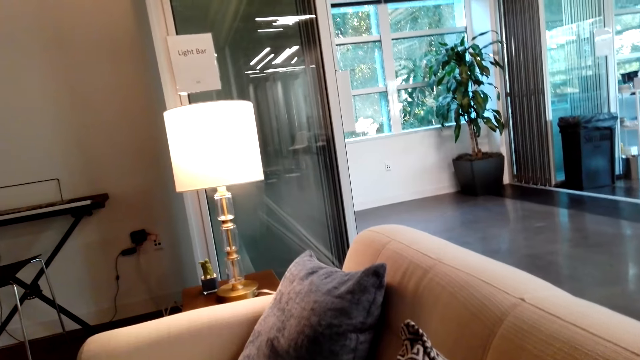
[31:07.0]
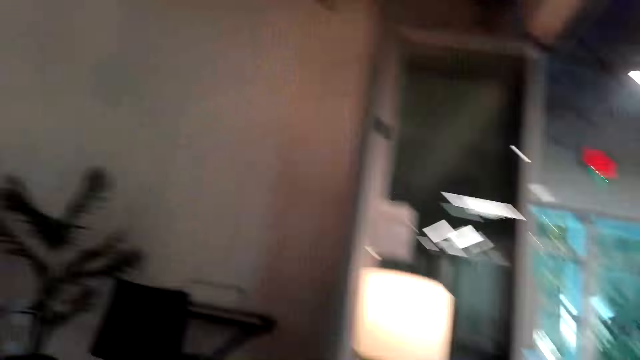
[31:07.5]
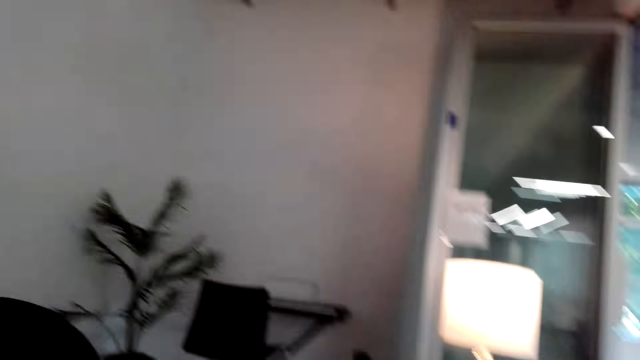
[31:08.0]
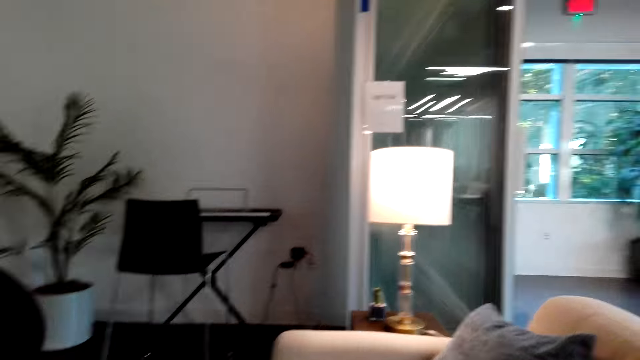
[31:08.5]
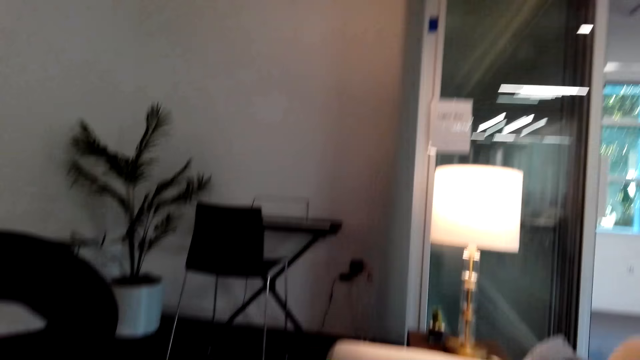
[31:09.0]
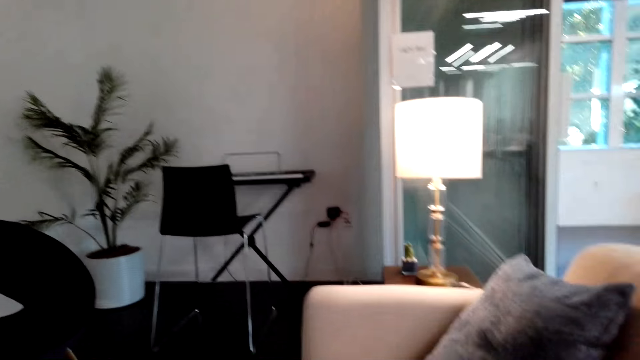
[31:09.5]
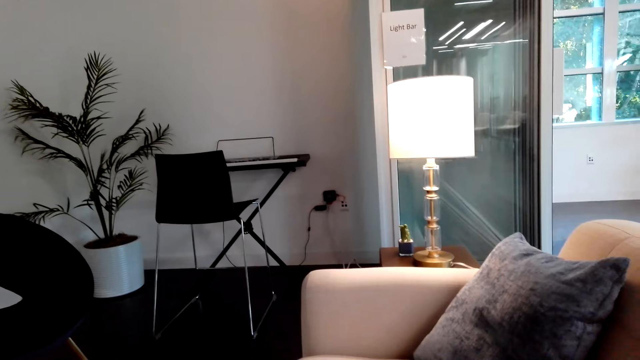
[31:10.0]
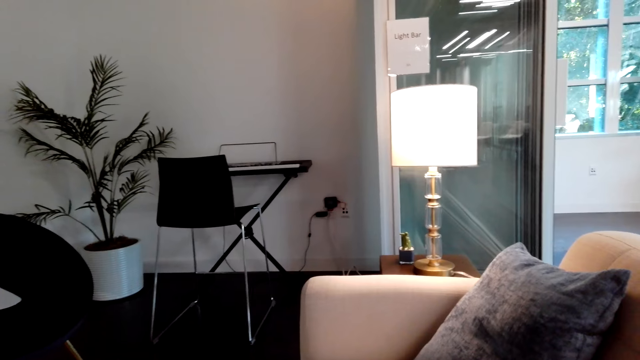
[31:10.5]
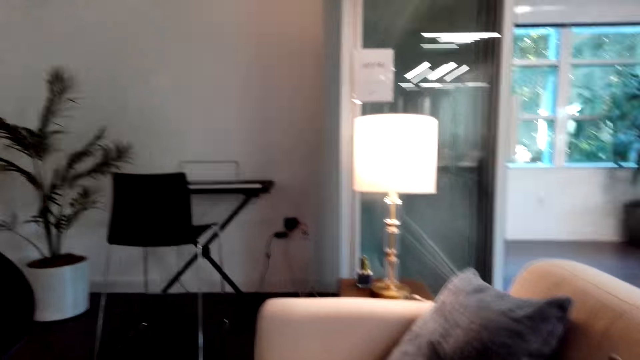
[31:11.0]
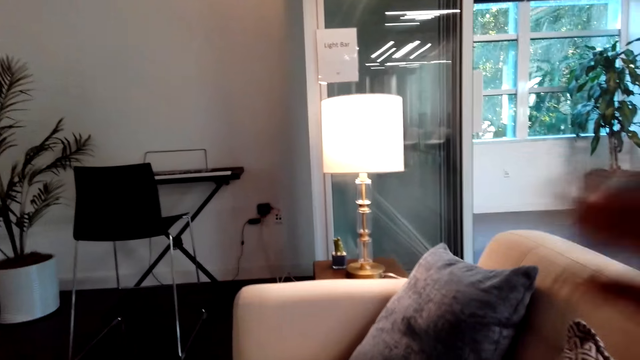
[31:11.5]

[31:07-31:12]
The camera wearer communicates on the phone.

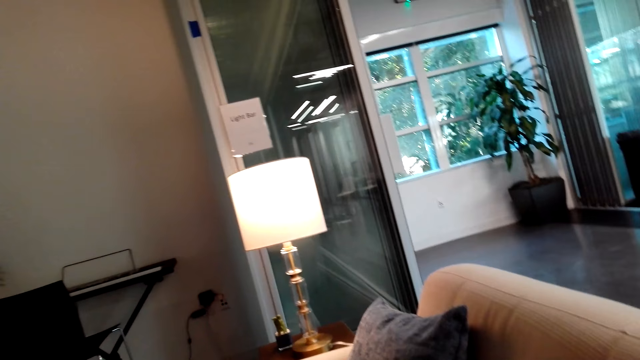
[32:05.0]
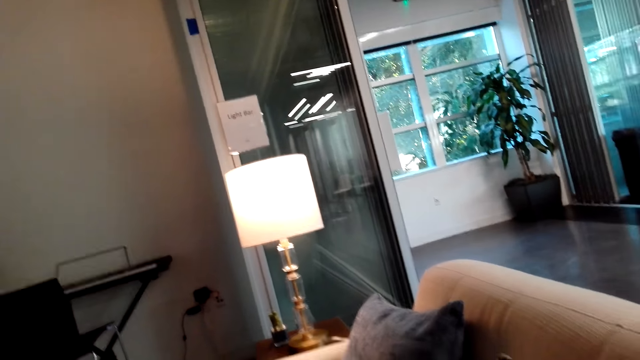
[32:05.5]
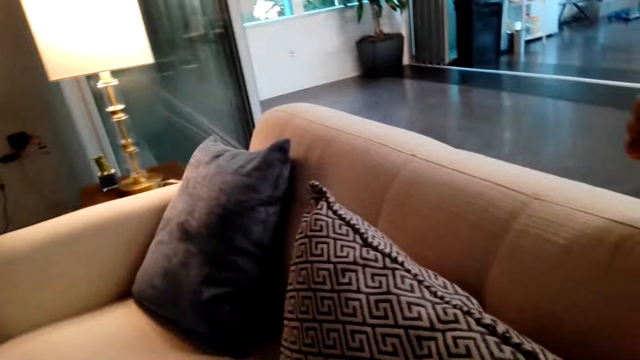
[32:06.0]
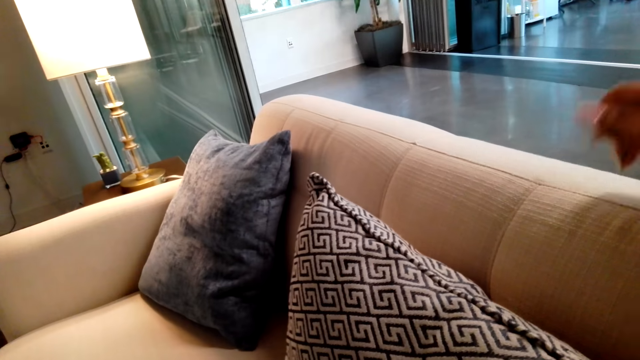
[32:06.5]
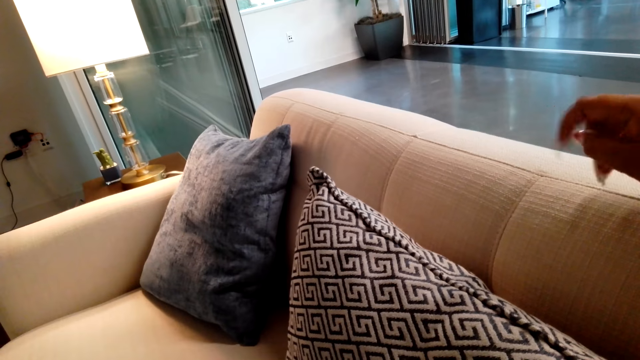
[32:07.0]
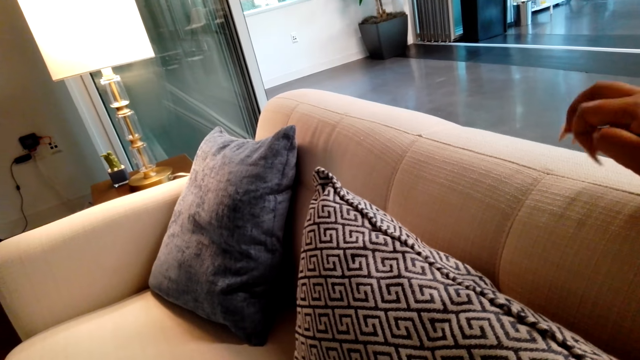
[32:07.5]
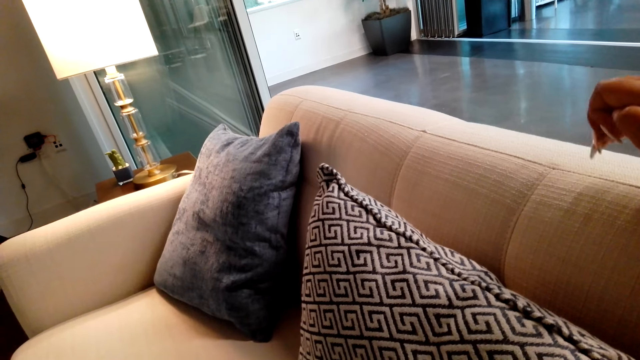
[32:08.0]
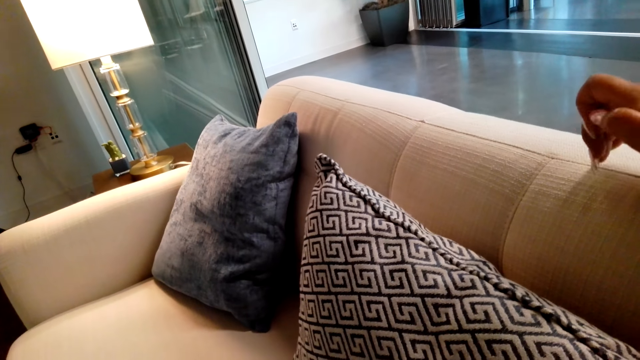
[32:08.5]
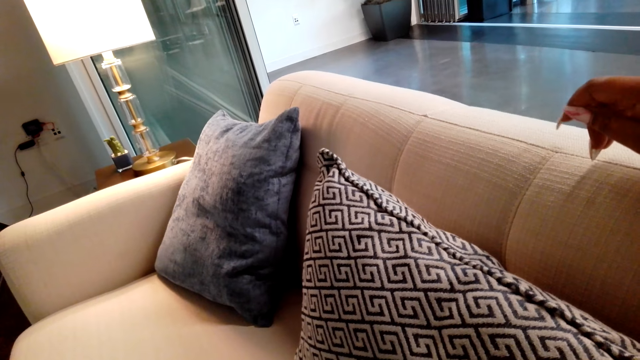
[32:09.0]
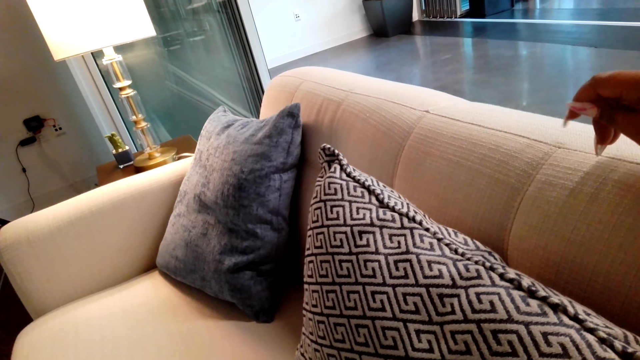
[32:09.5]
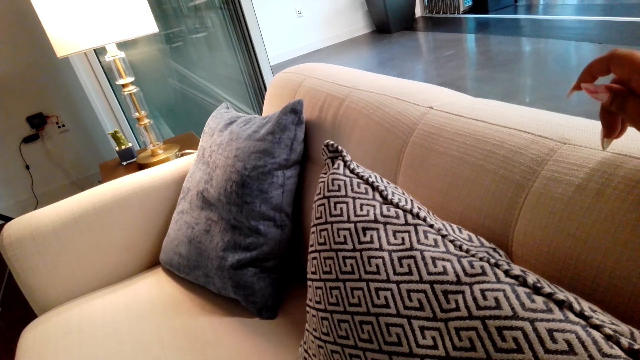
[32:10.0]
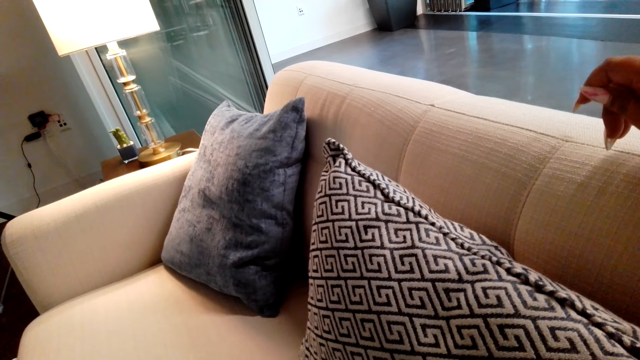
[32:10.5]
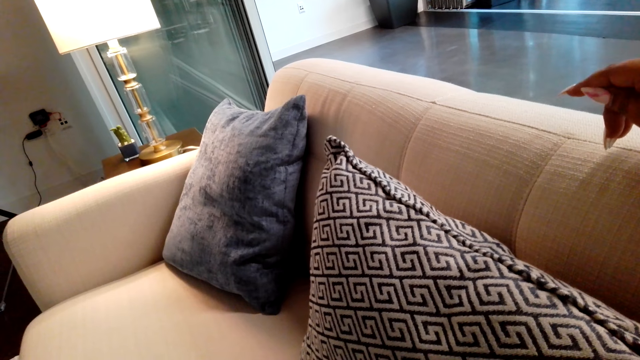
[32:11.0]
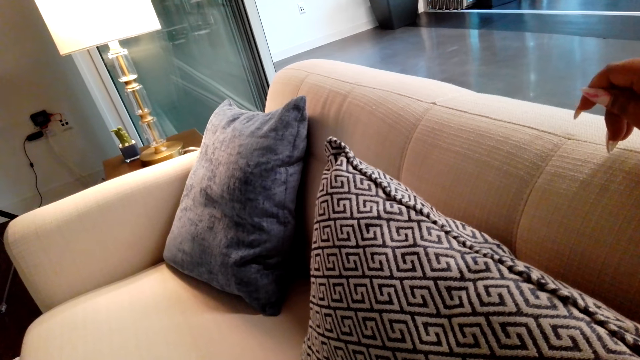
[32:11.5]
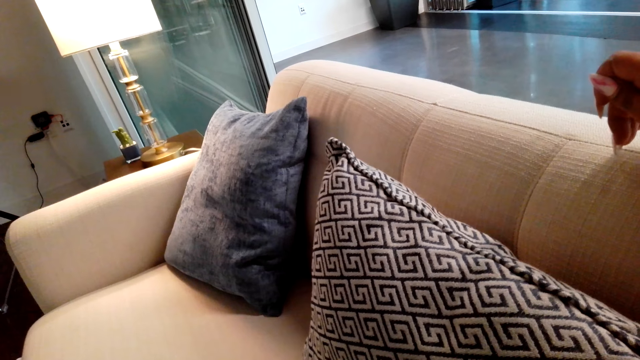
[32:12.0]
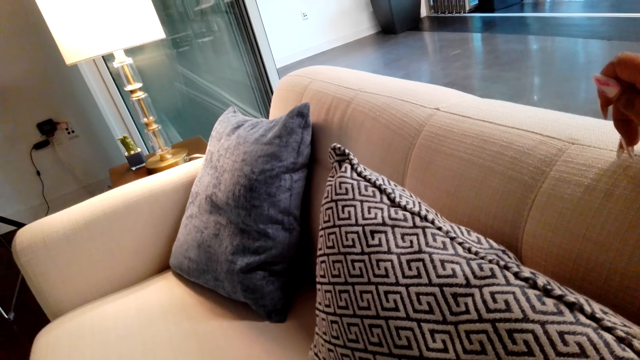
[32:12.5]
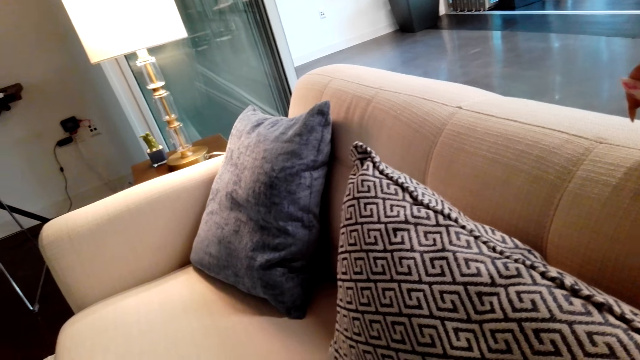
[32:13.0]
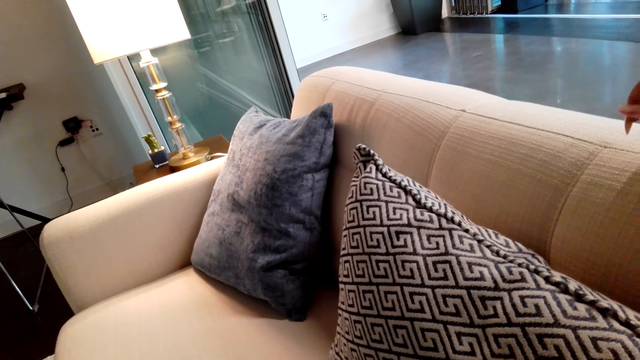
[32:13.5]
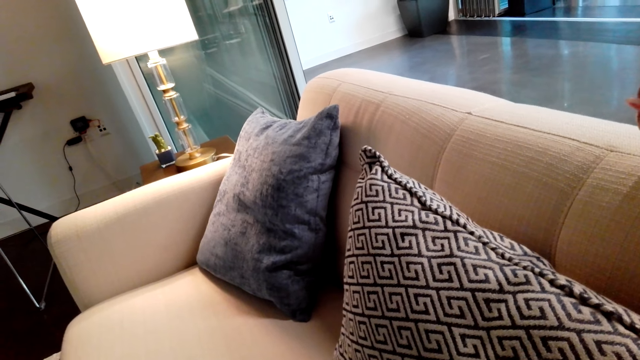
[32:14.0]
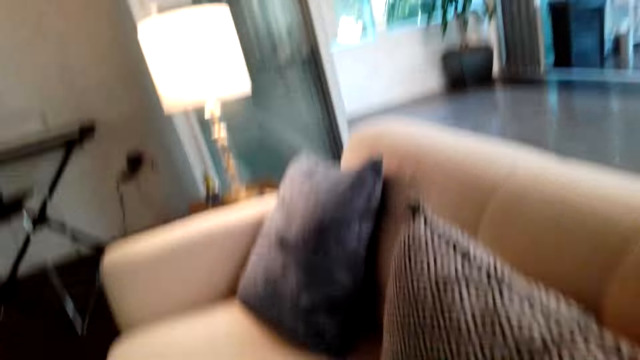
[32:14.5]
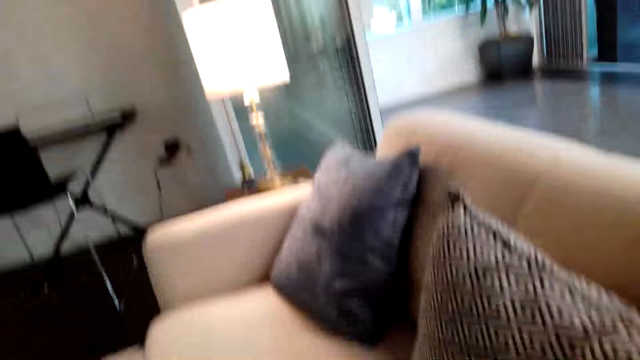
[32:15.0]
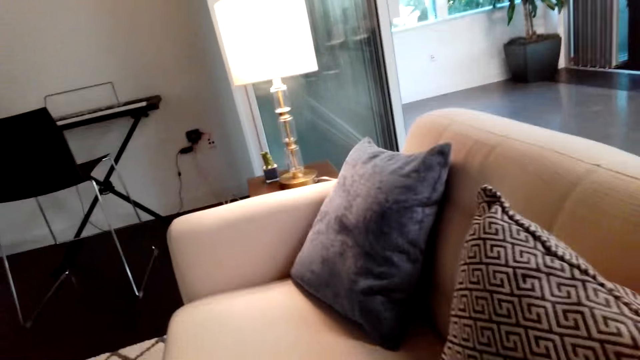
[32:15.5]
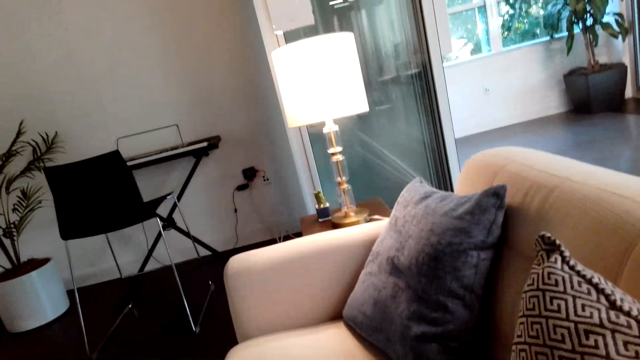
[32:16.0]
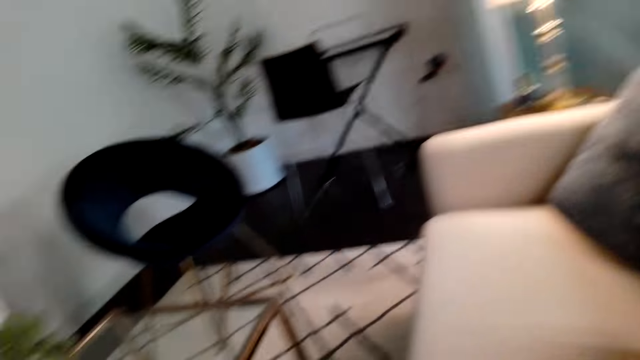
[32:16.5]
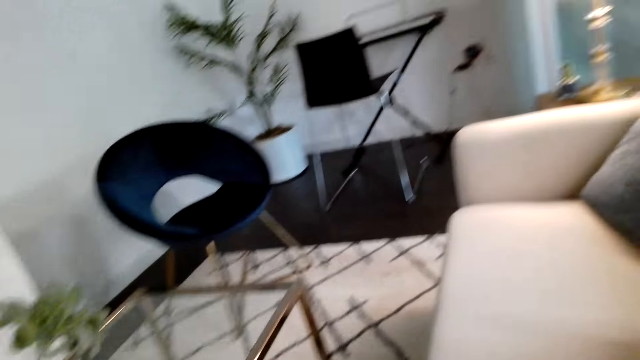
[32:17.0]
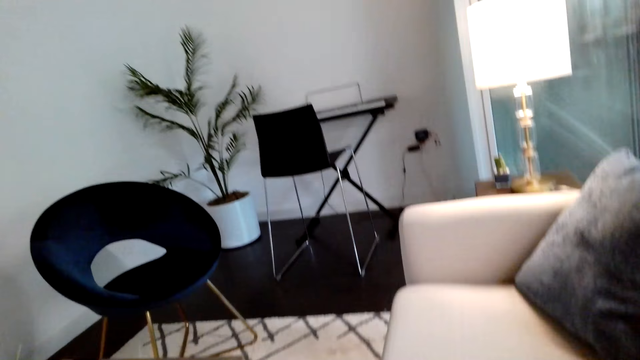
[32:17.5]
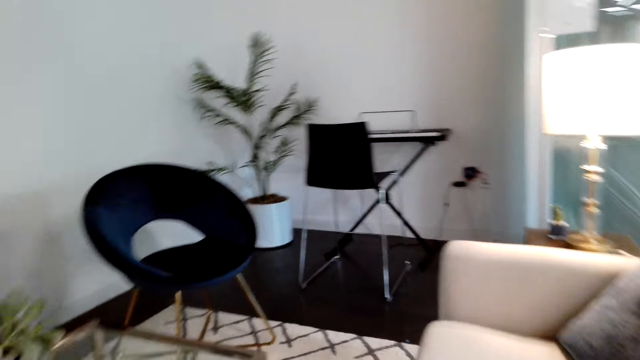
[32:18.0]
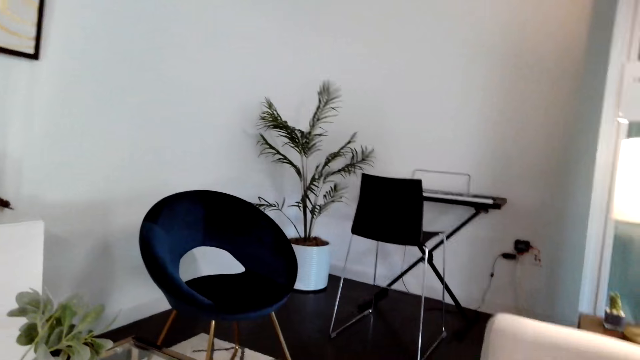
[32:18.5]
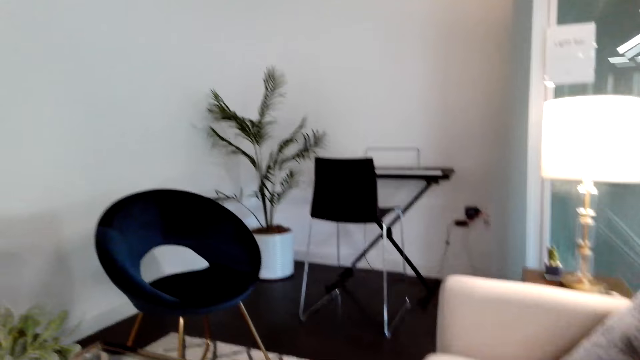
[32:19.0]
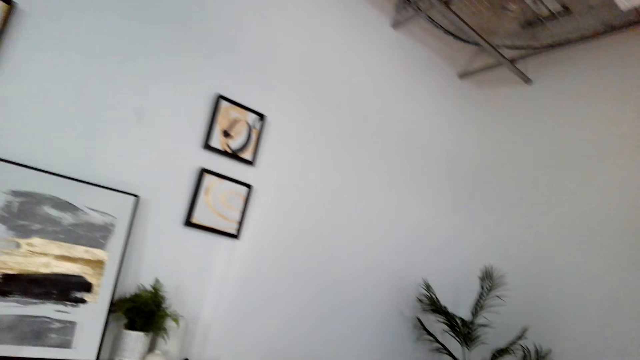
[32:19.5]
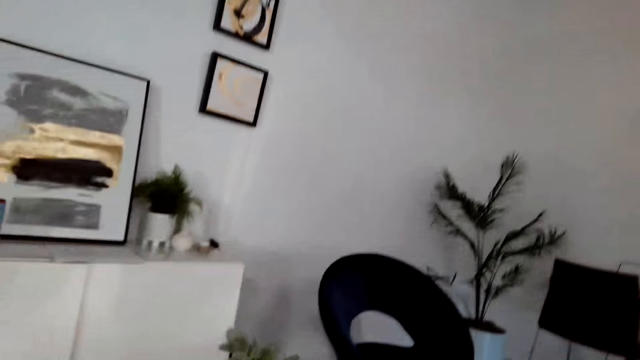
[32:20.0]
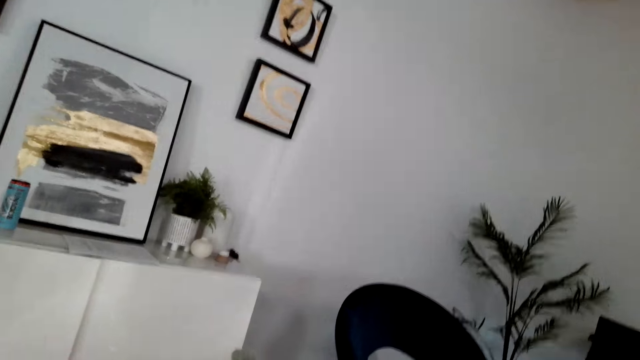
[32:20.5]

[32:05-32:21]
The camera wearer looks at the hand. They look around.
